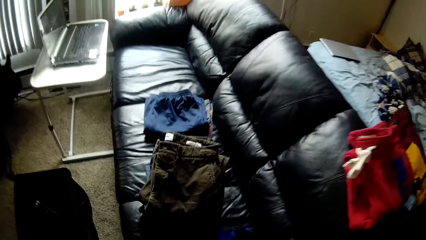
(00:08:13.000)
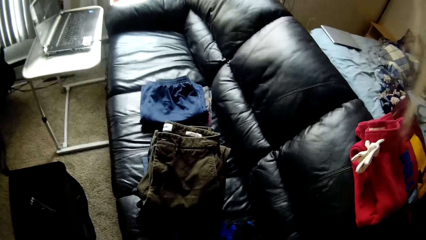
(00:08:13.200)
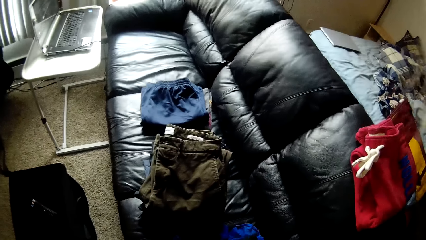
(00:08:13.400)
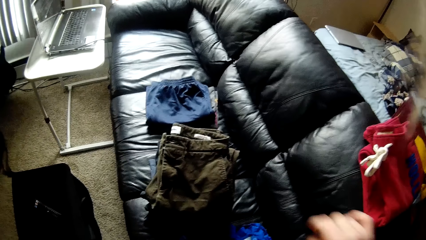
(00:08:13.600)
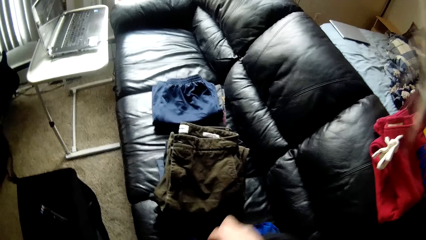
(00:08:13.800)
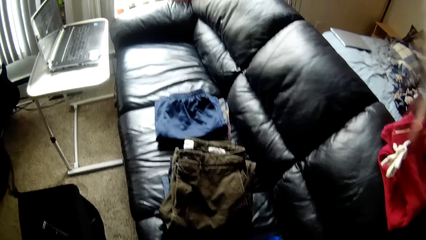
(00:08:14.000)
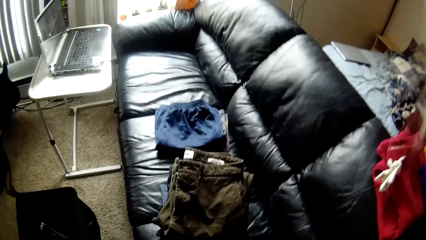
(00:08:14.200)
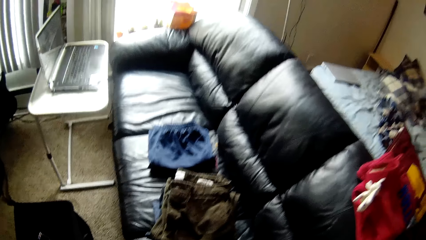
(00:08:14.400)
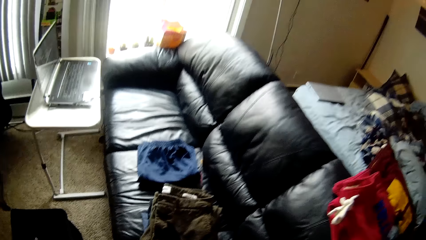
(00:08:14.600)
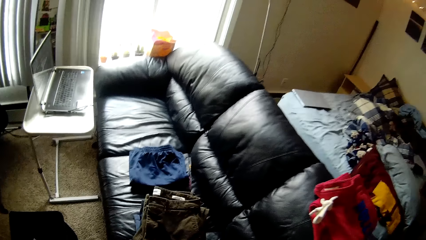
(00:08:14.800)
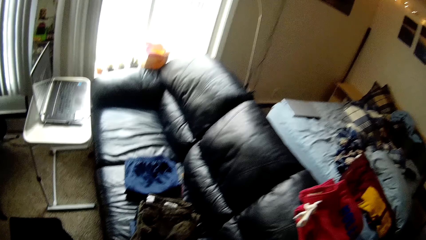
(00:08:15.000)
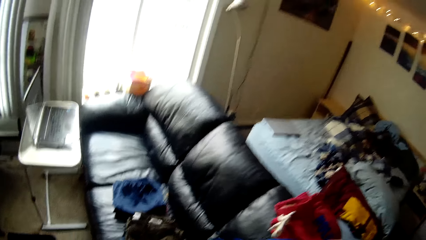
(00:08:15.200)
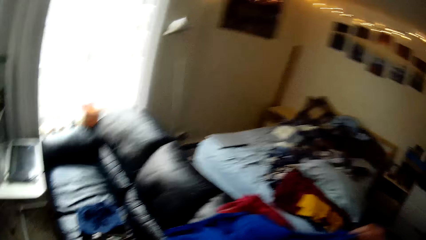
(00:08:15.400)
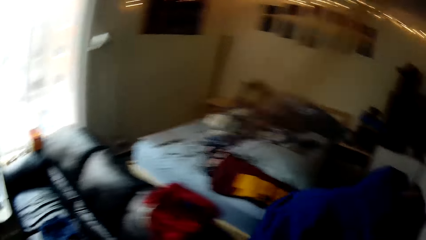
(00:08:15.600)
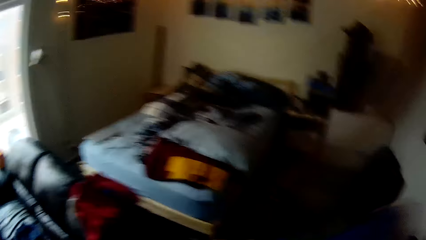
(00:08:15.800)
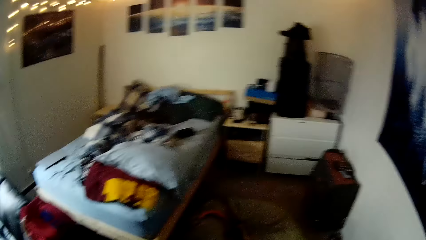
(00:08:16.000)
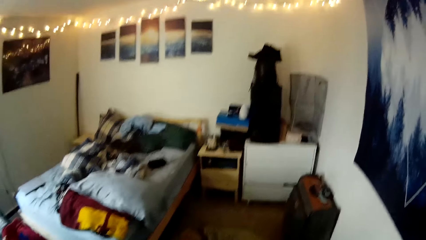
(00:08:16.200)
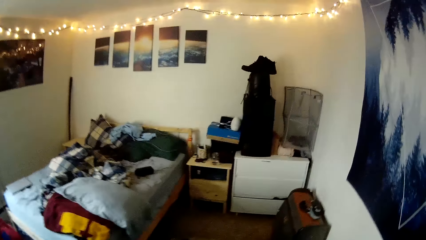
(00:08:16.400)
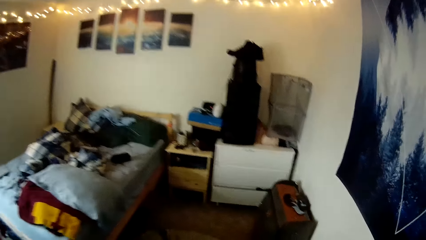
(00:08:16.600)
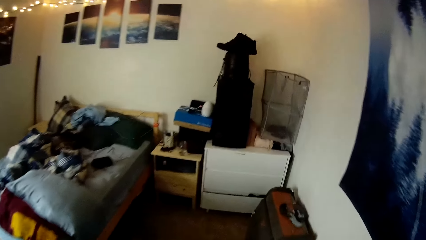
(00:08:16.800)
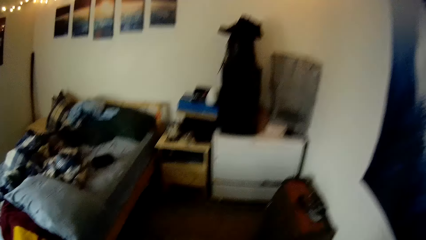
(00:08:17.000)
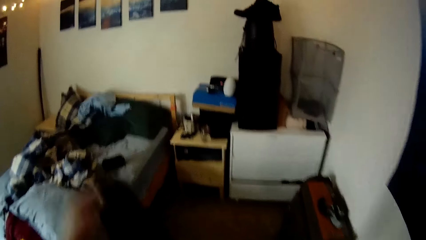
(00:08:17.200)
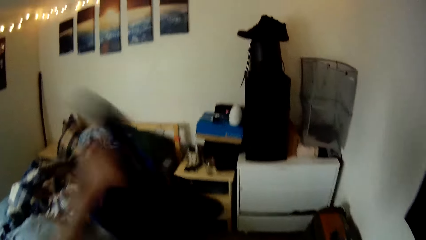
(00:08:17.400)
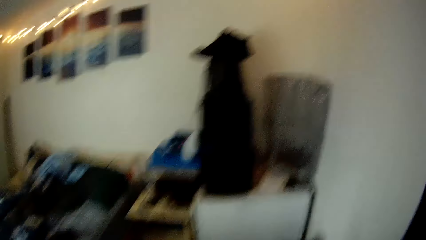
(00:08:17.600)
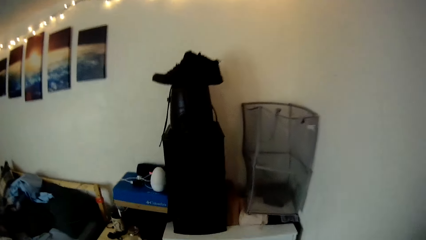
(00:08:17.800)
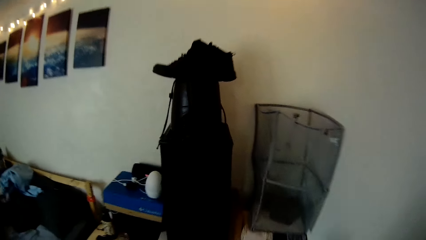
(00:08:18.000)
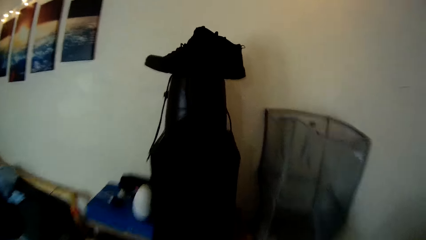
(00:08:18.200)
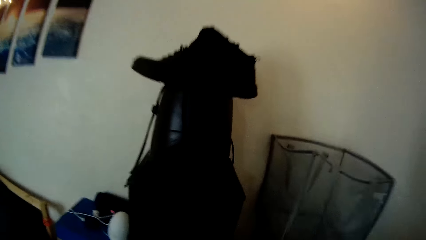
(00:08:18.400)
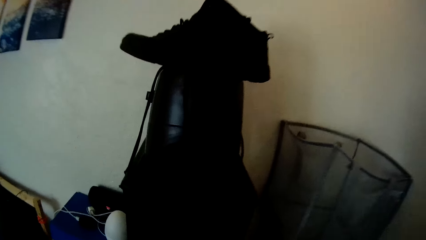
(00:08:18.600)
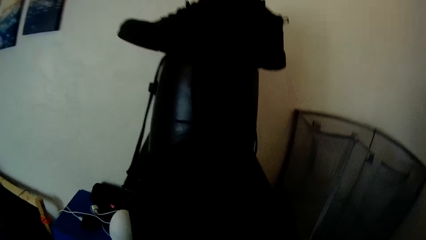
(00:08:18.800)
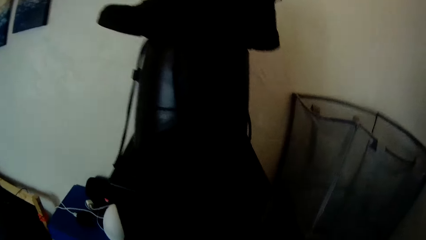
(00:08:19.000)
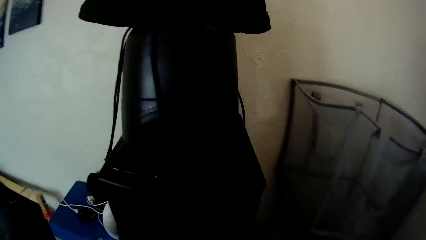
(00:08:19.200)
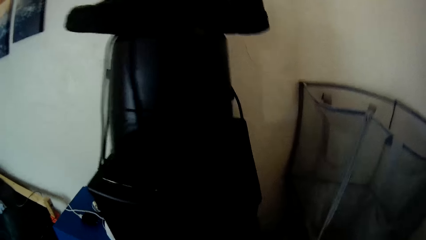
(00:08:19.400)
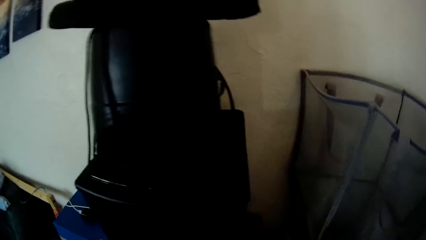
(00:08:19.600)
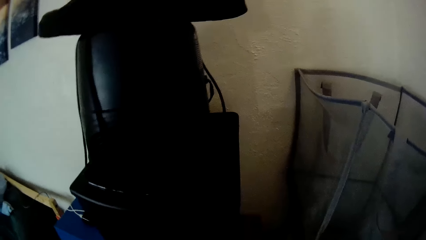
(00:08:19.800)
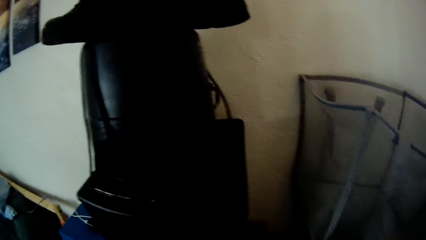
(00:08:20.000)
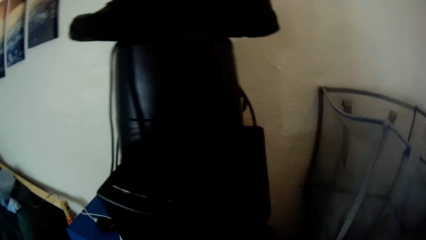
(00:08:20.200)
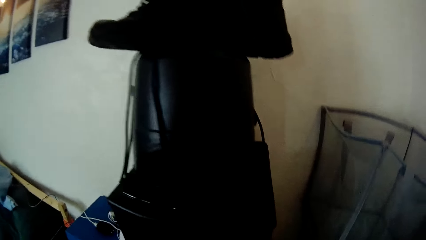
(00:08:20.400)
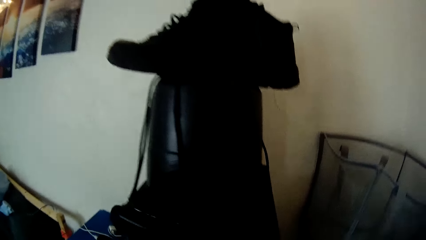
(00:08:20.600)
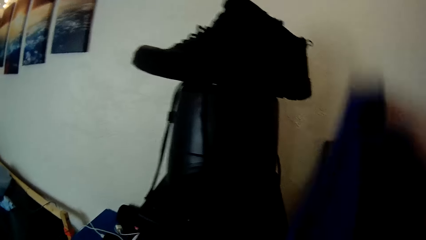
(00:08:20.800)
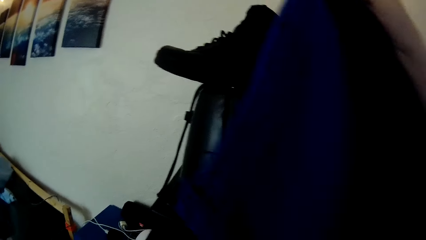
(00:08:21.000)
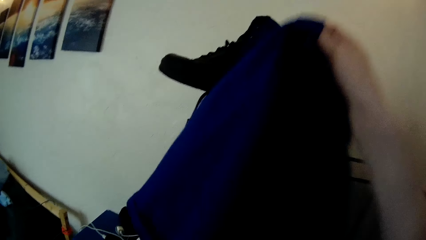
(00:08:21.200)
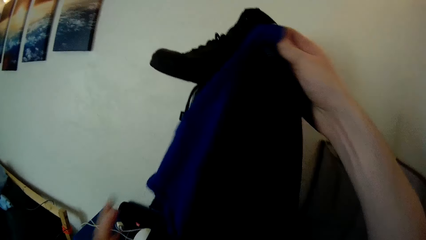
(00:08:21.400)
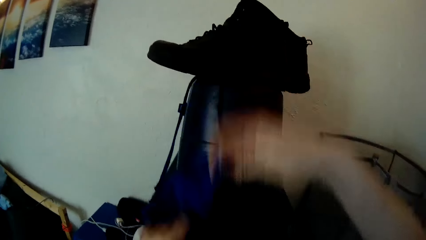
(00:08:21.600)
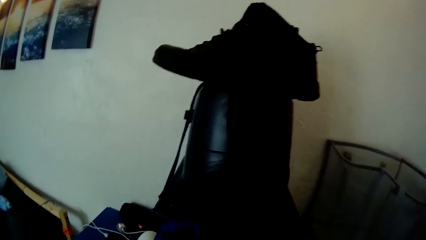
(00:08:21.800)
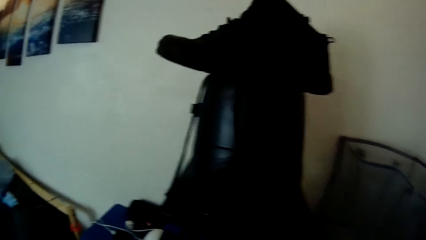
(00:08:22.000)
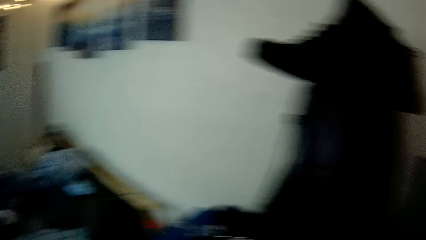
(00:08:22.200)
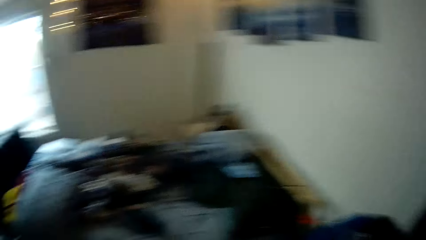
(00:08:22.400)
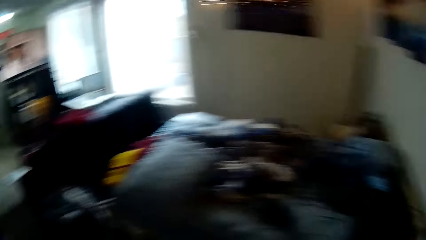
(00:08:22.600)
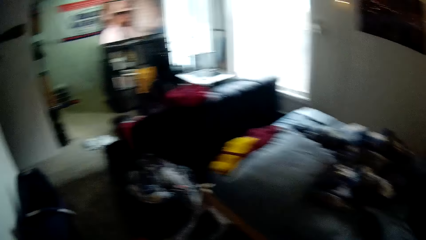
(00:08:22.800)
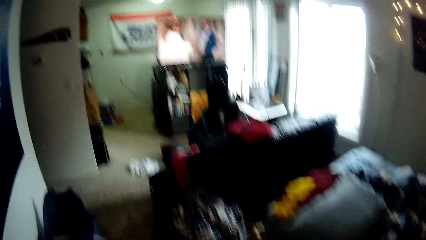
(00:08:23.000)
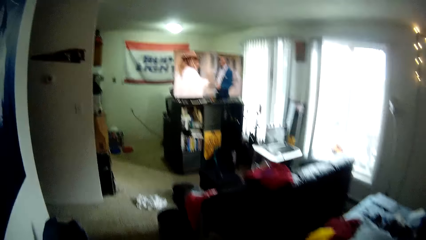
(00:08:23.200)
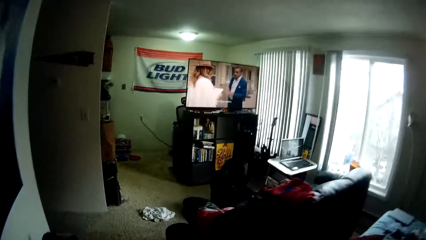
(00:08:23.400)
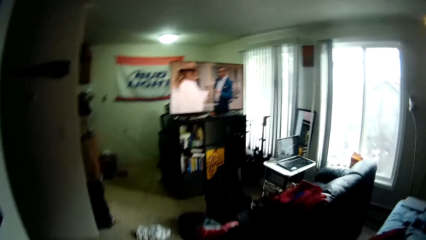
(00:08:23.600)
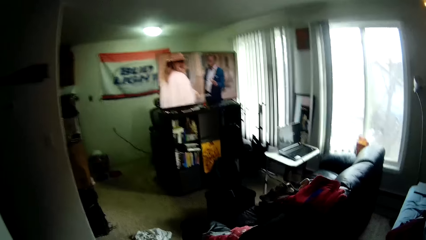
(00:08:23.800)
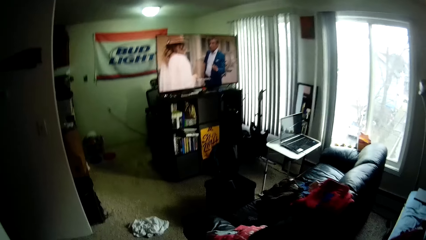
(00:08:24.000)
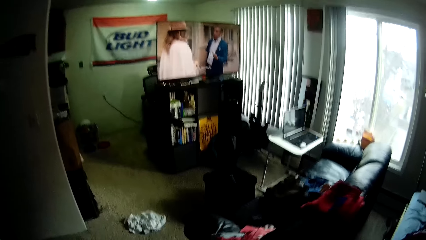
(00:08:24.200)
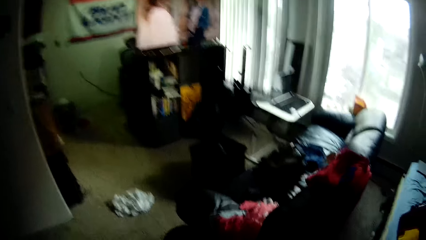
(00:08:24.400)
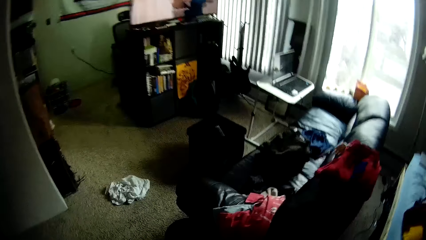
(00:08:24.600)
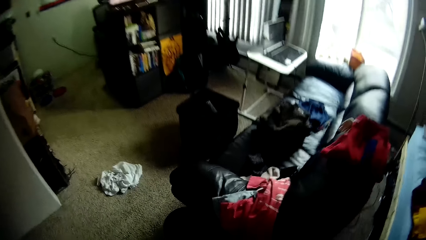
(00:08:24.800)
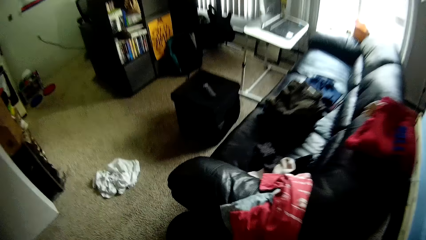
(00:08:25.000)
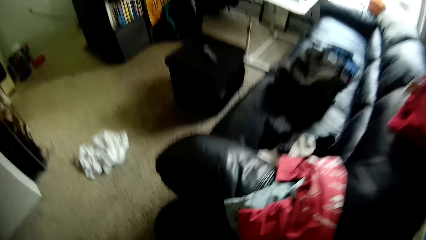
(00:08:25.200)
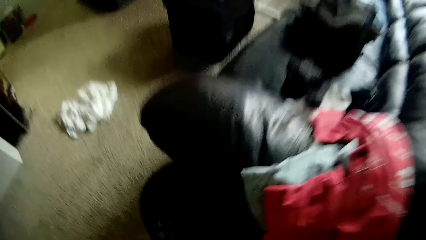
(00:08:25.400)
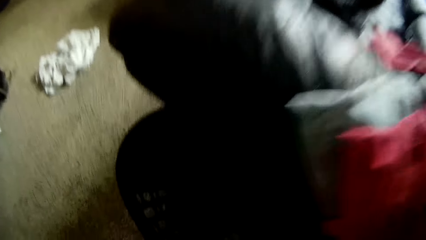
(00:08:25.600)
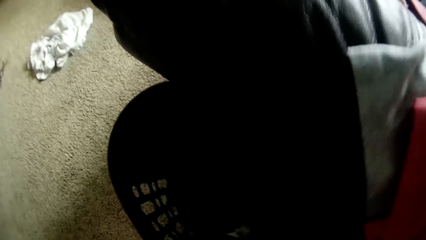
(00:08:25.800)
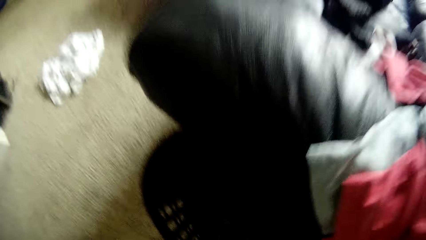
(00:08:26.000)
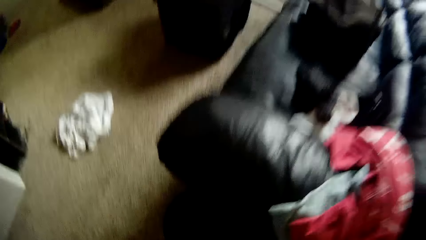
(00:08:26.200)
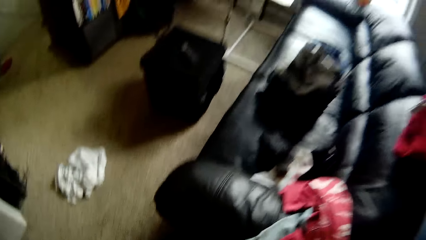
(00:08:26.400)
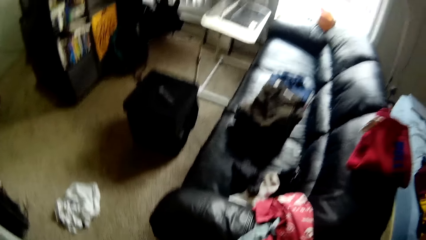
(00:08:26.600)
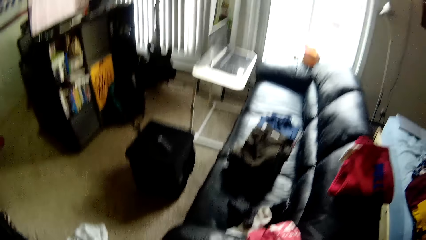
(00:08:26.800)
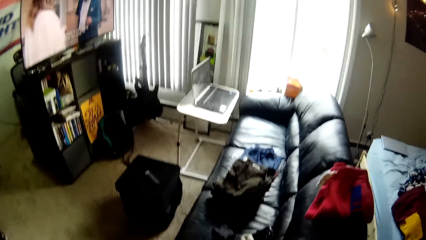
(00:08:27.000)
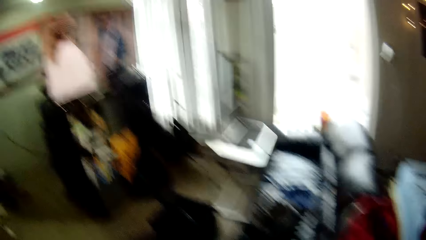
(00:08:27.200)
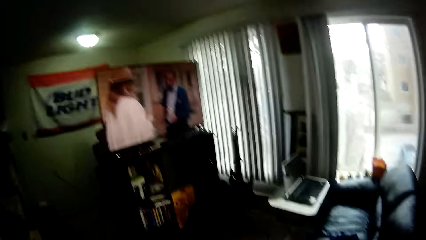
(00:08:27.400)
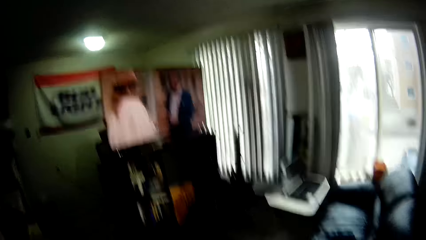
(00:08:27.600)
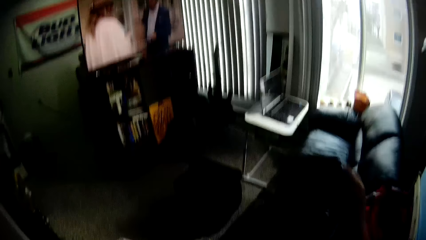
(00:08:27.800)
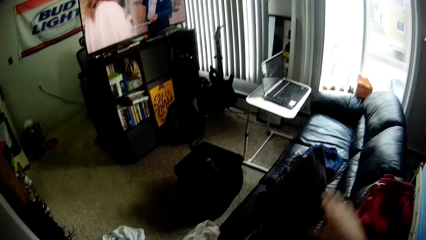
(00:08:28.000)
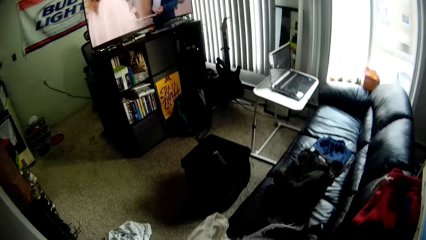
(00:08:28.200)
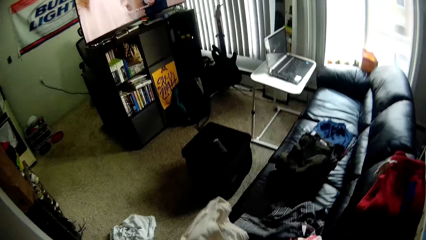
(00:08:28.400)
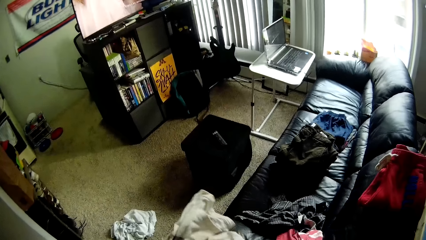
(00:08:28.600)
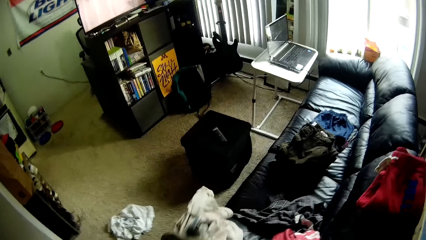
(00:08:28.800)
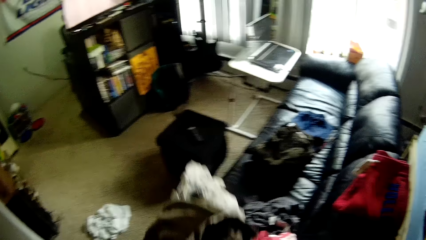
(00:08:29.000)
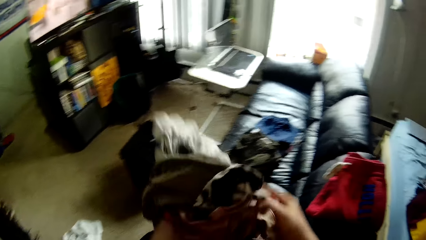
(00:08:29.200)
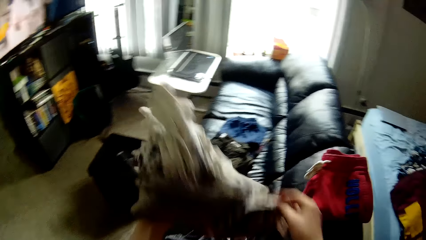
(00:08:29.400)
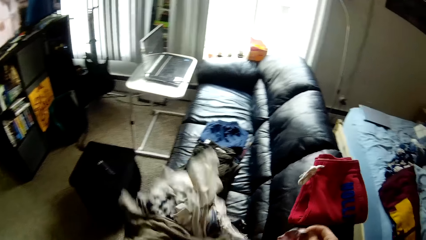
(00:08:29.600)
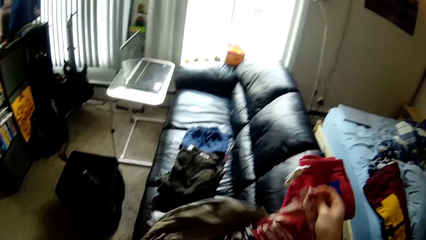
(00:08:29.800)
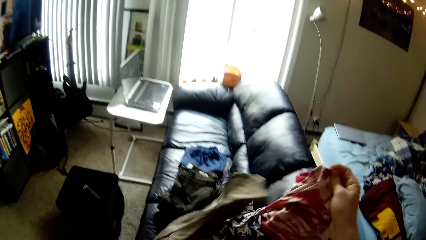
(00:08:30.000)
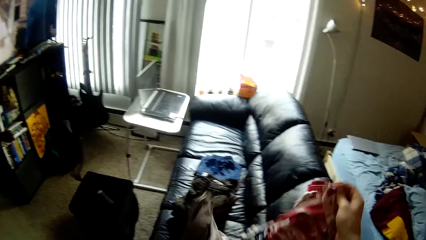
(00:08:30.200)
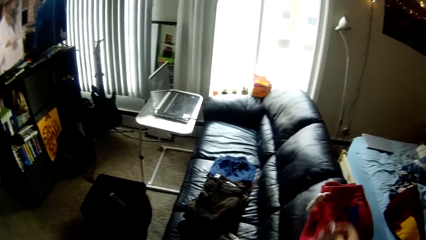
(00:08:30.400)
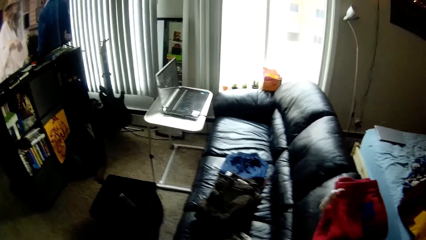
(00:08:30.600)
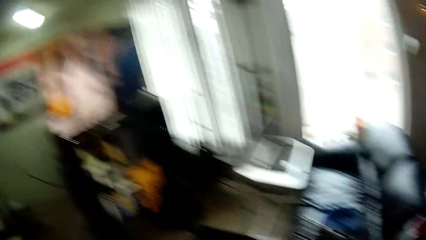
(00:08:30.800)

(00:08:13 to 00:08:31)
The camera wearer takes a cloth. She walks and adjusts the cloth. She shakes the cloth in her right hand. She holds the cloth with both hands. She throws the cloth. She shakes the cloth with her right hand. She looks through the clothes.
